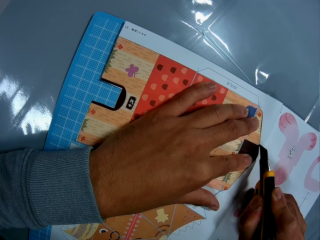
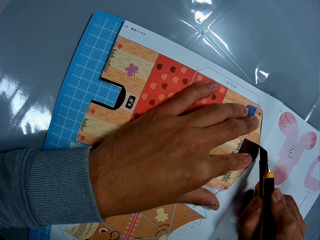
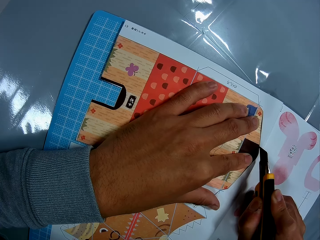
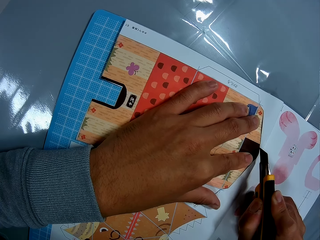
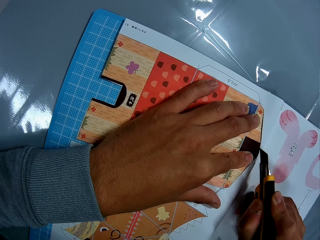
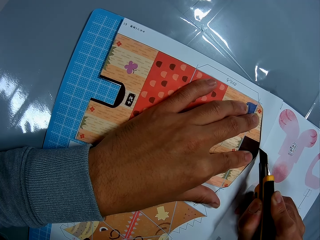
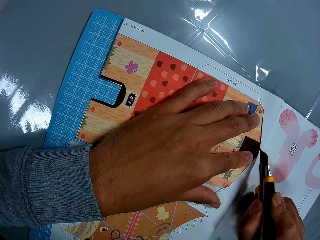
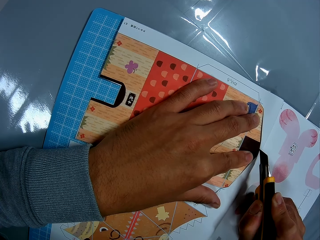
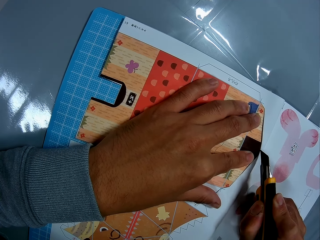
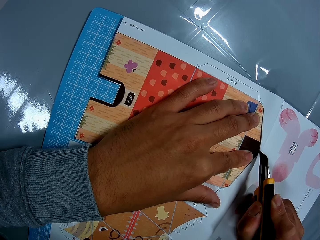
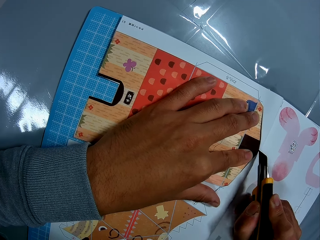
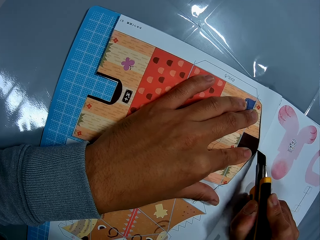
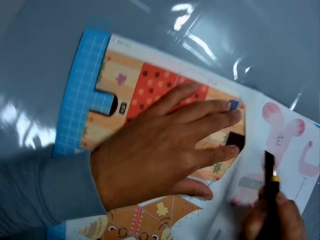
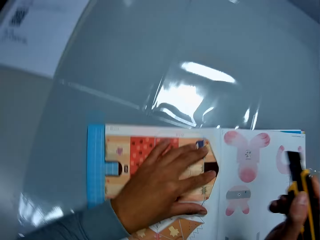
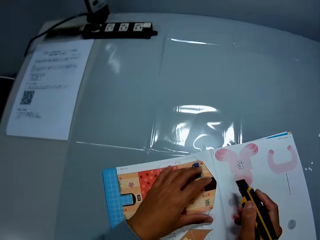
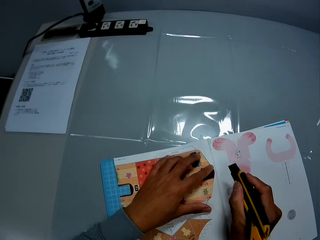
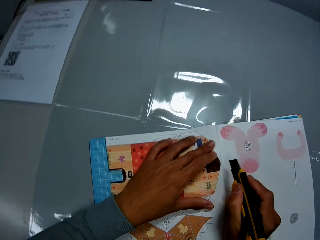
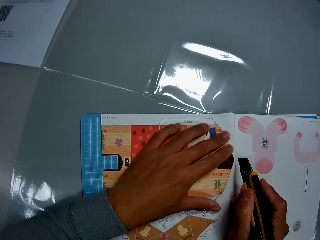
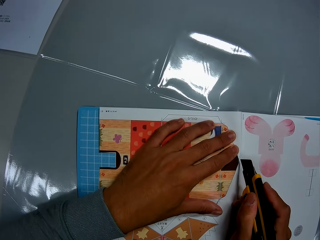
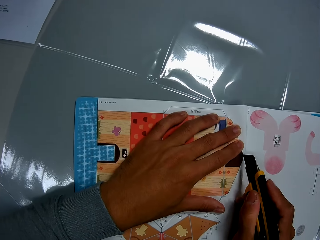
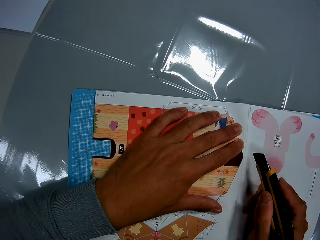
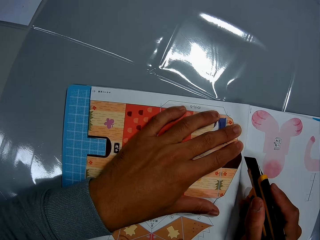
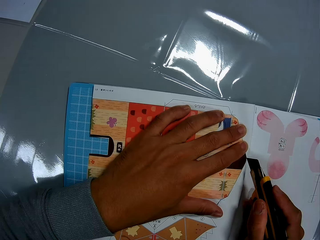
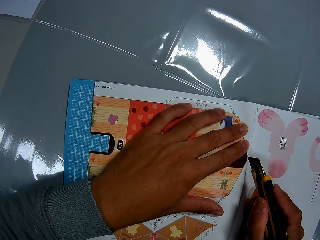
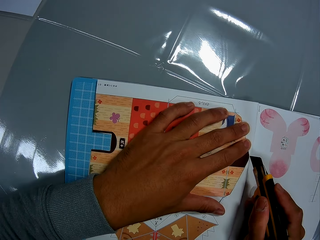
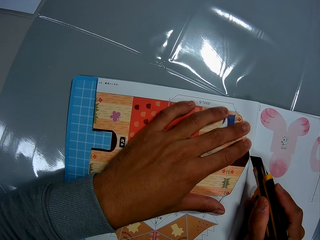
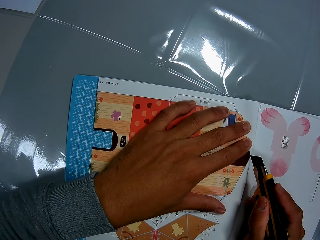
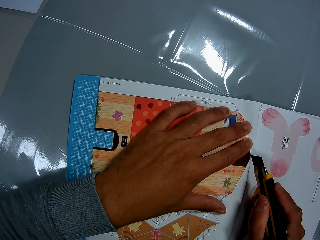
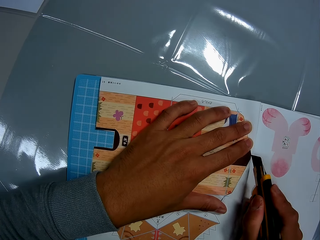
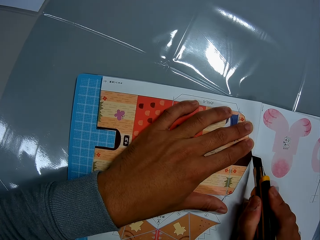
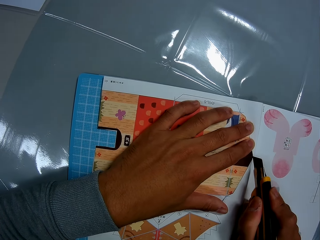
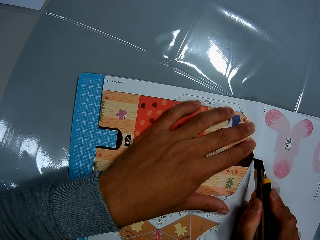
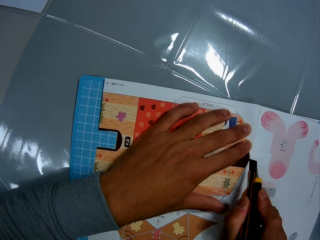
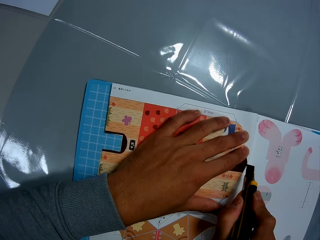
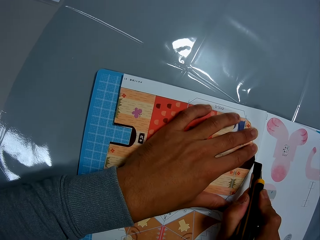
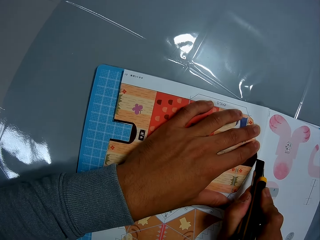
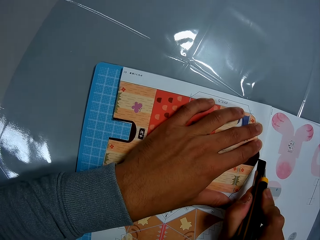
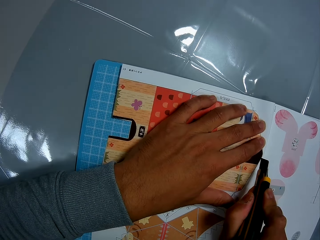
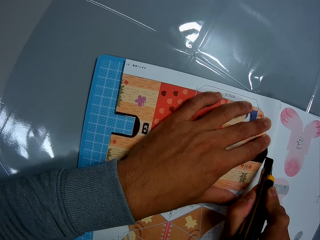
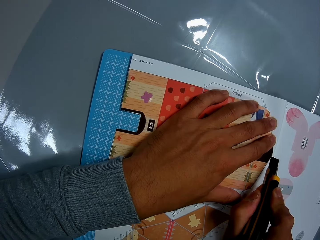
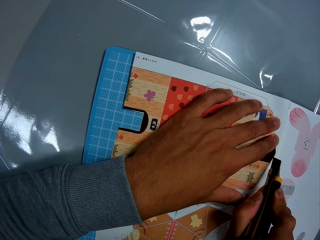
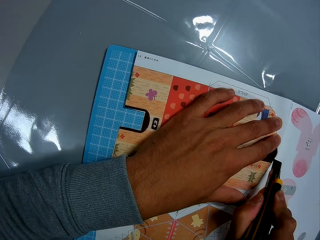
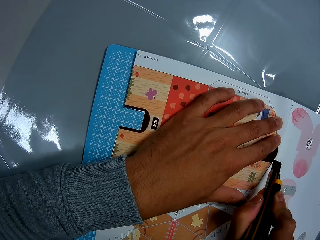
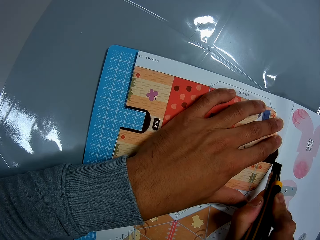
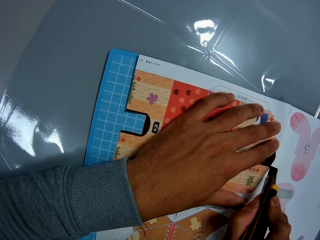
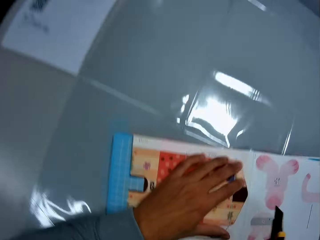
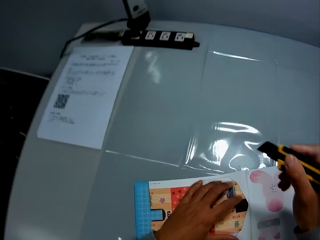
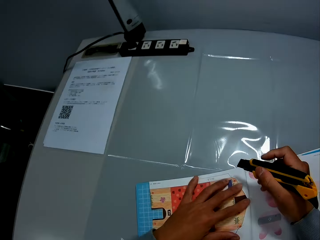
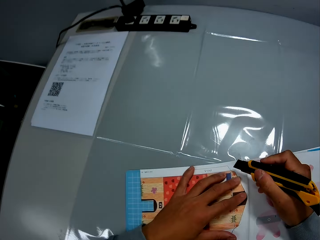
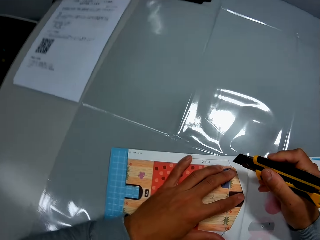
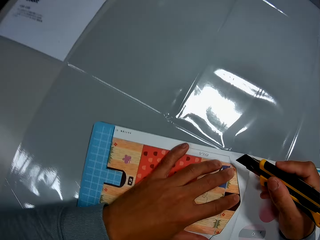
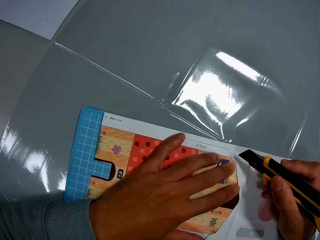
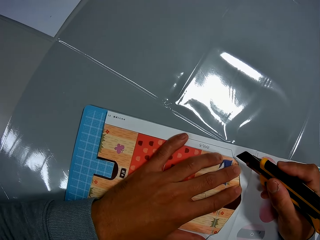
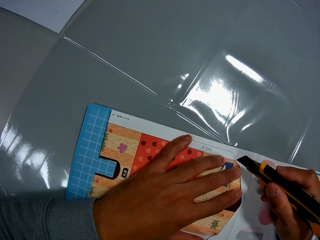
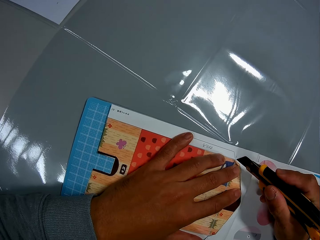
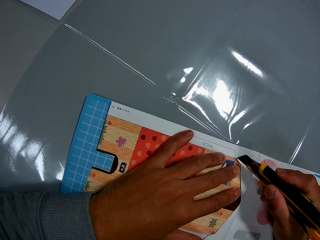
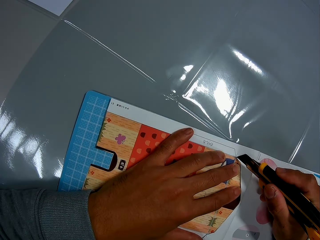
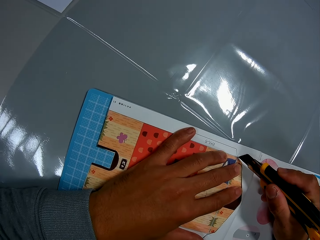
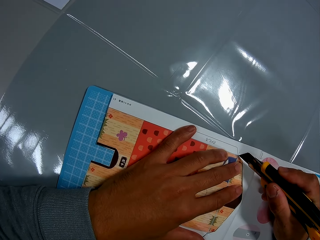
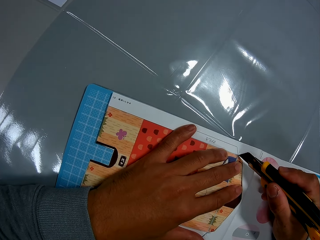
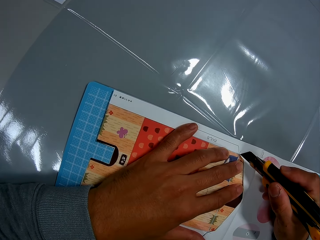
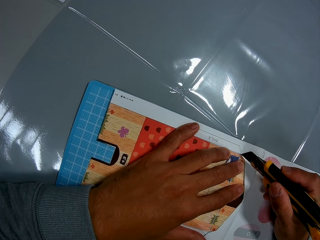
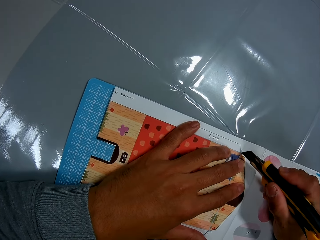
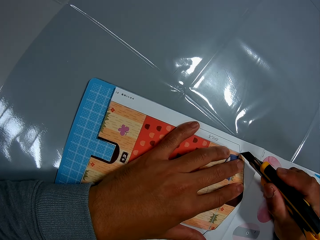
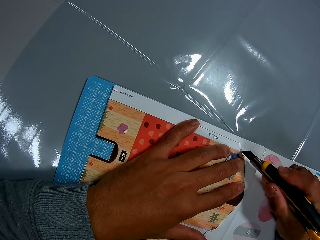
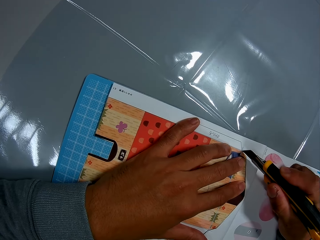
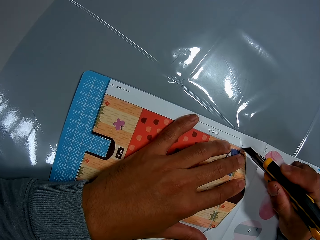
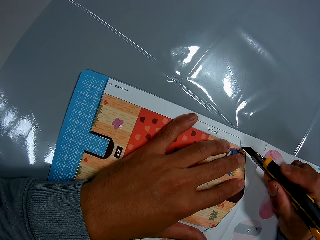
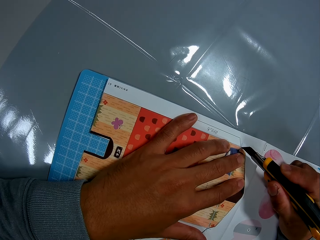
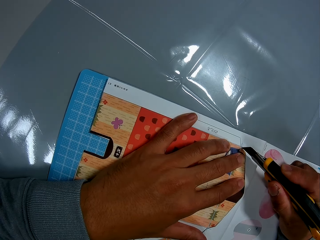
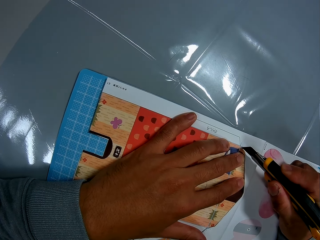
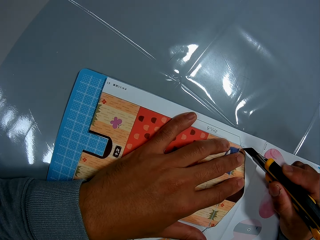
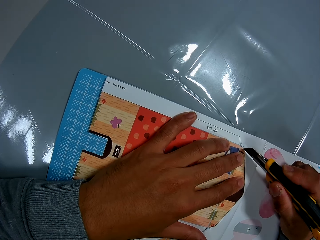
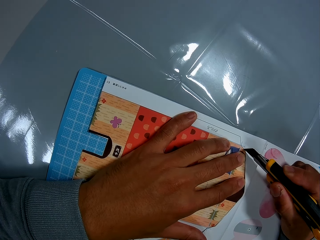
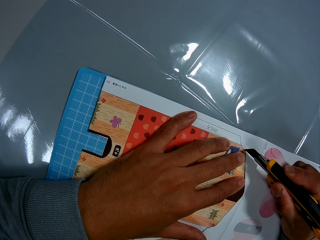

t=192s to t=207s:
The camera wearer lifts the craft knife, moves fingers, and cuts the picture. They lift the craft knife, move fingers, and cut the picture.

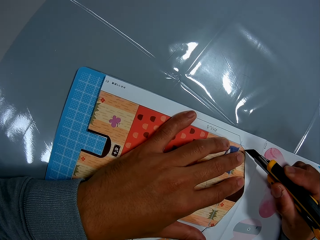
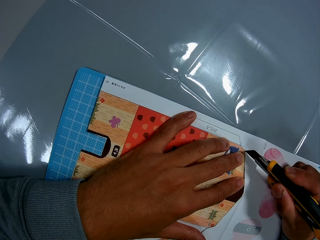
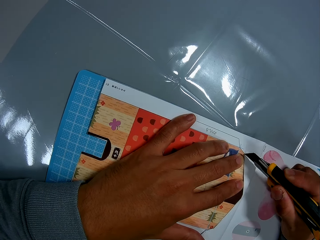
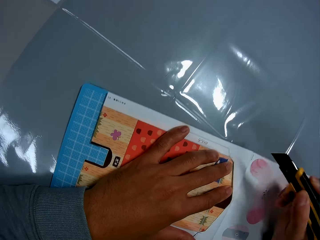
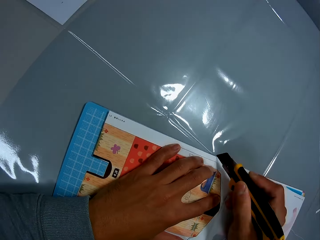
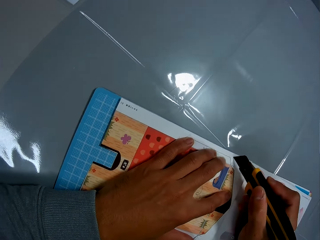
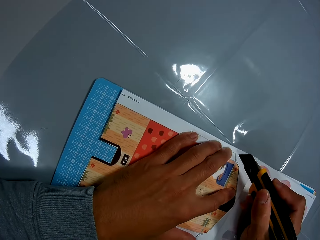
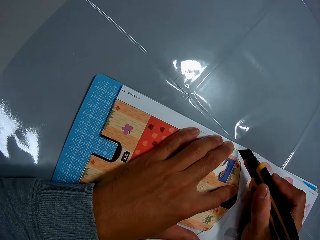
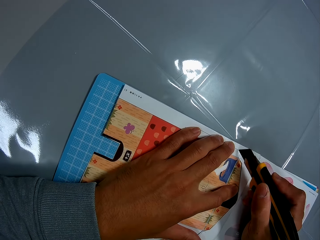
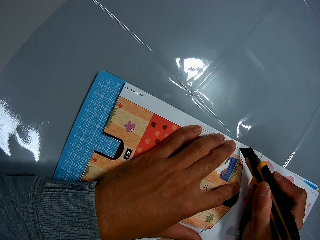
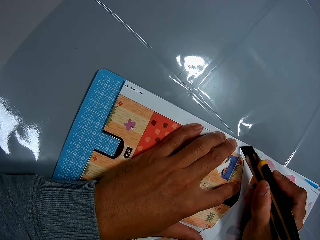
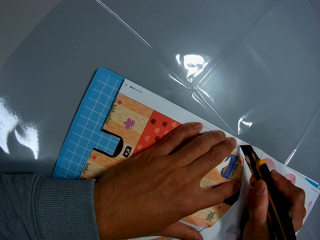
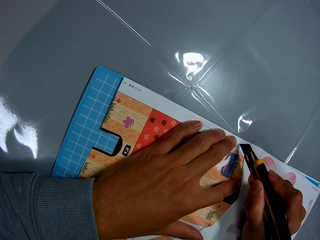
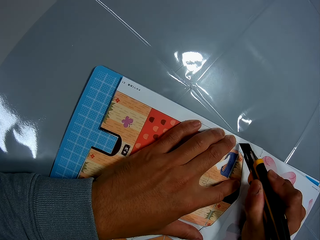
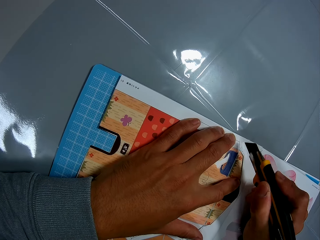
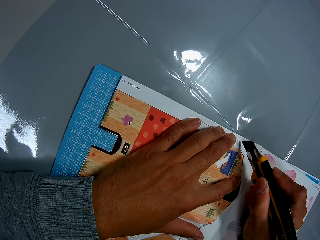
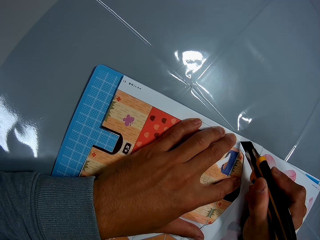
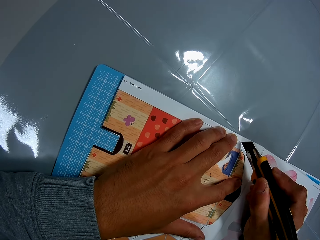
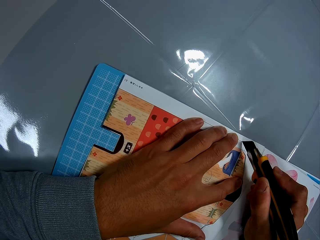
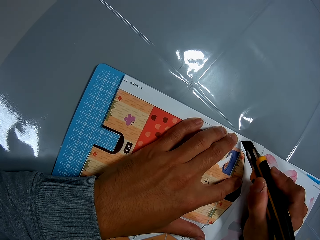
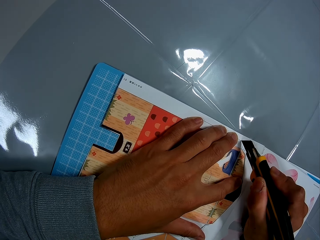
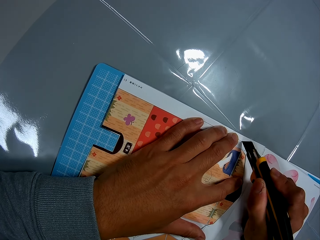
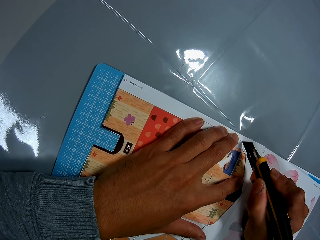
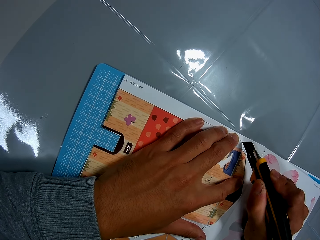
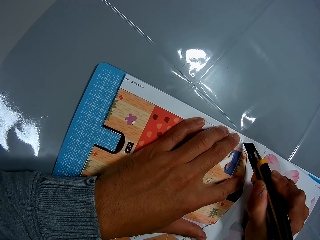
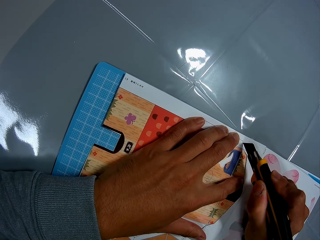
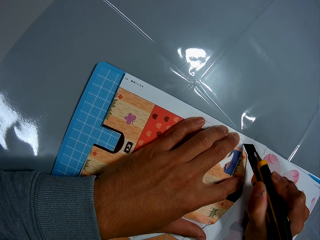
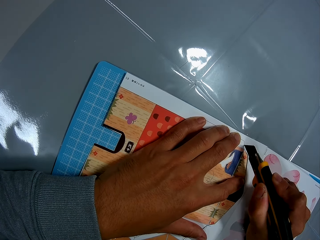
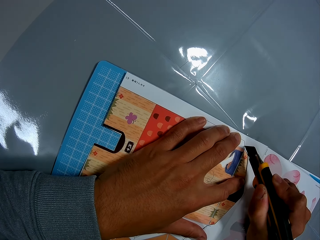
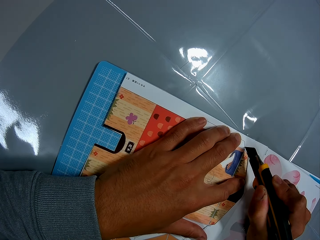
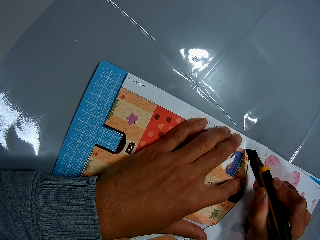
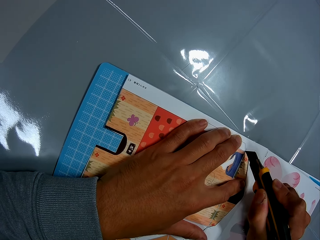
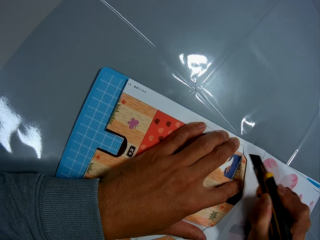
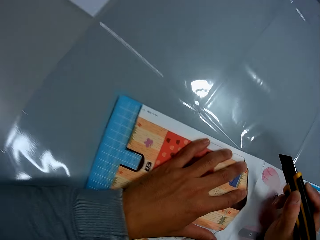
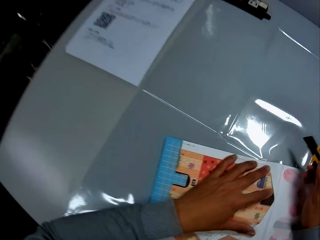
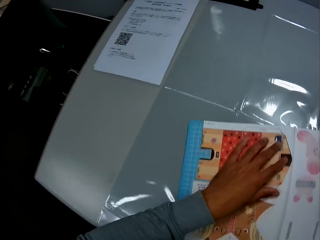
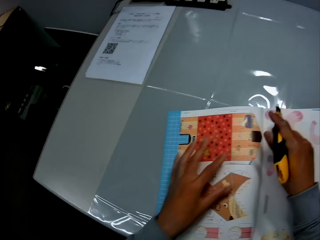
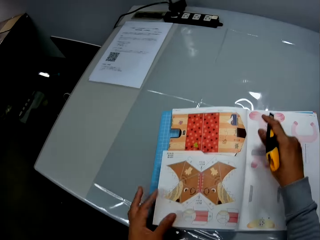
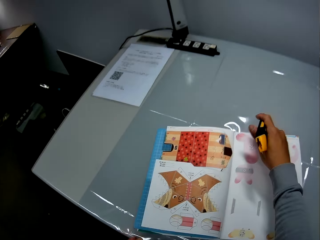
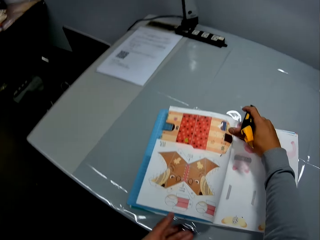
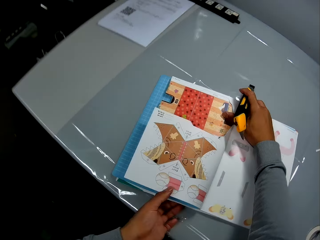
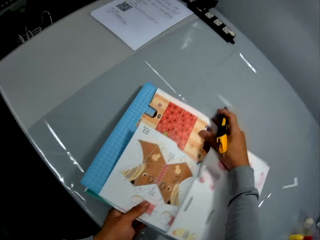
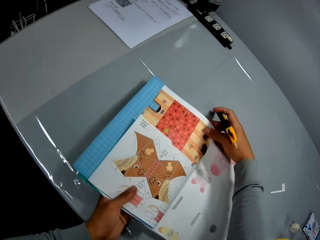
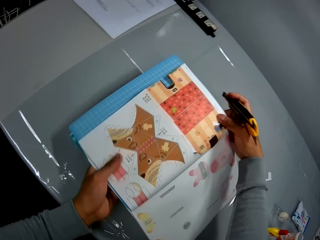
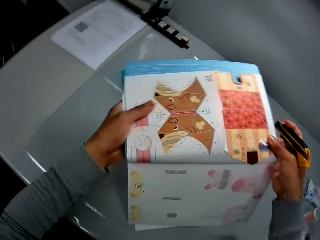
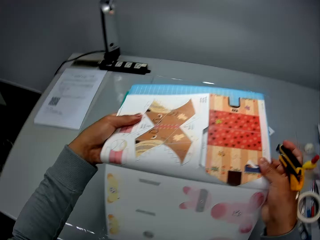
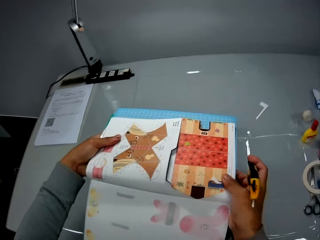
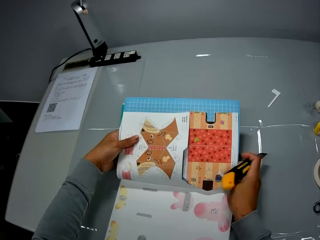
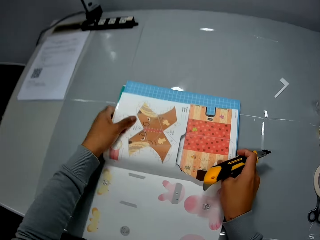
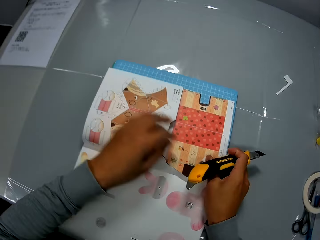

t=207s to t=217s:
The camera wearer lifts the craft knife, moves fingers, and cuts the picture. He lifts the craft knife, moves a hand along the book, and lifts the craft book with his hands. He holds the book with the other hand and turns the book.
